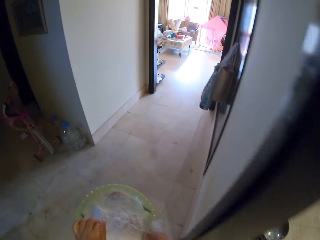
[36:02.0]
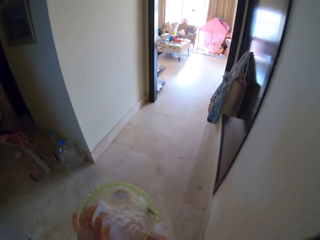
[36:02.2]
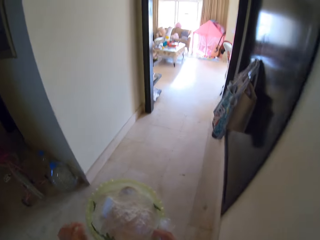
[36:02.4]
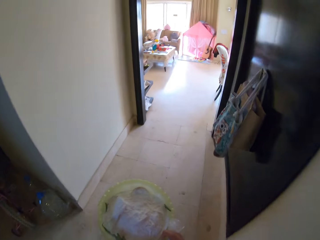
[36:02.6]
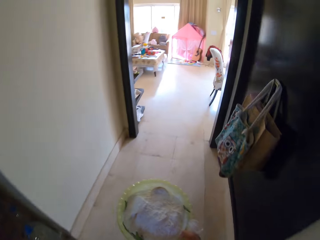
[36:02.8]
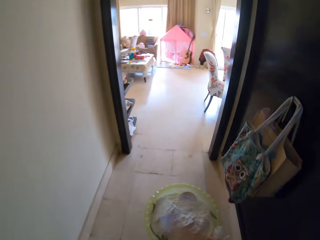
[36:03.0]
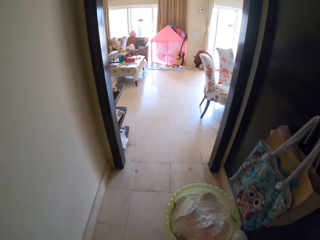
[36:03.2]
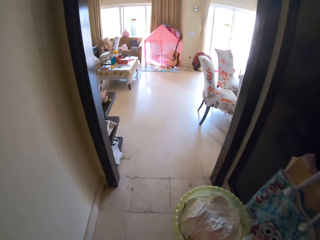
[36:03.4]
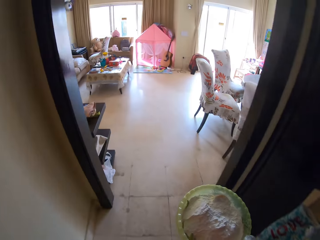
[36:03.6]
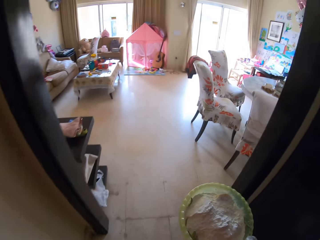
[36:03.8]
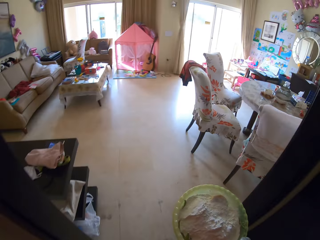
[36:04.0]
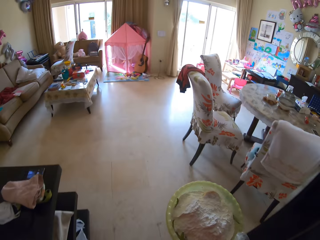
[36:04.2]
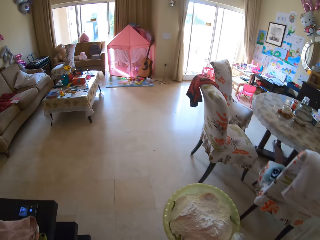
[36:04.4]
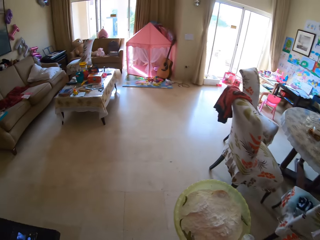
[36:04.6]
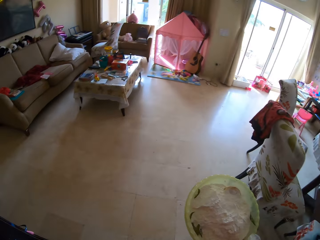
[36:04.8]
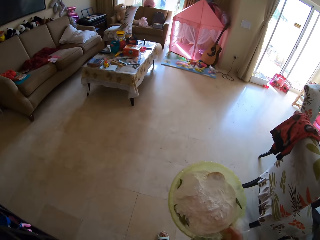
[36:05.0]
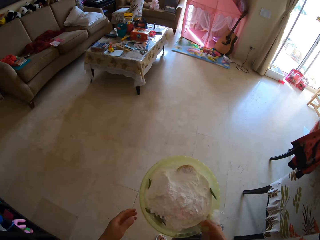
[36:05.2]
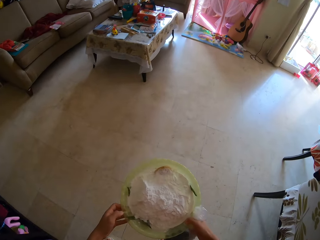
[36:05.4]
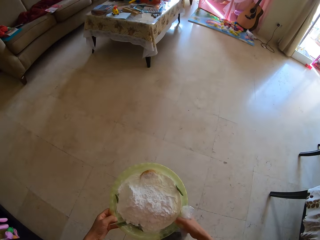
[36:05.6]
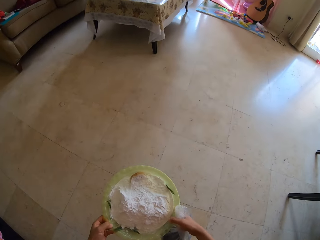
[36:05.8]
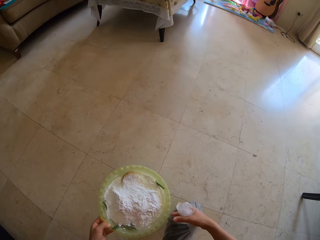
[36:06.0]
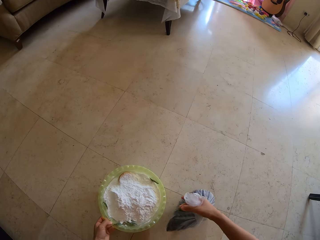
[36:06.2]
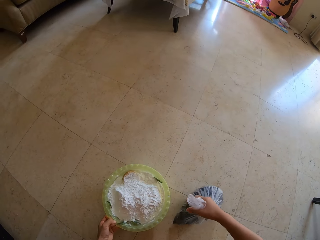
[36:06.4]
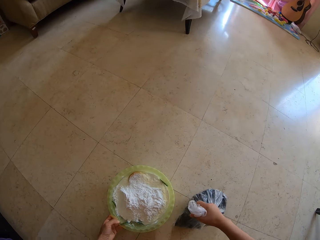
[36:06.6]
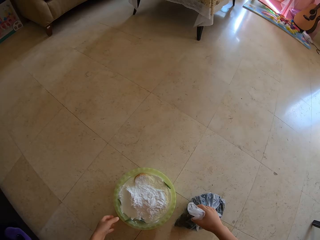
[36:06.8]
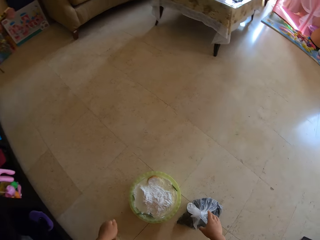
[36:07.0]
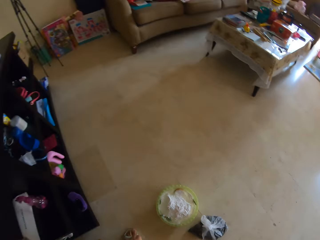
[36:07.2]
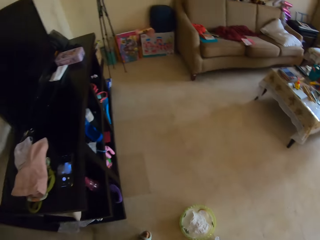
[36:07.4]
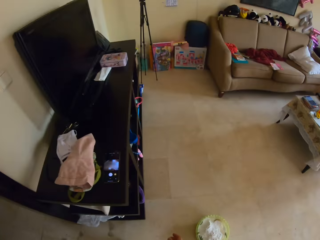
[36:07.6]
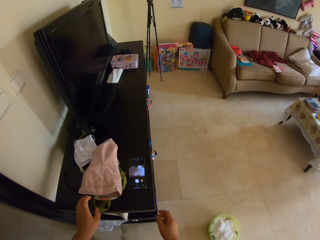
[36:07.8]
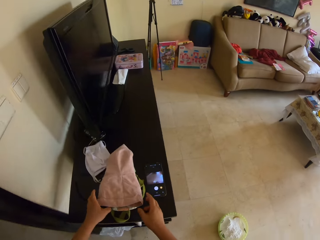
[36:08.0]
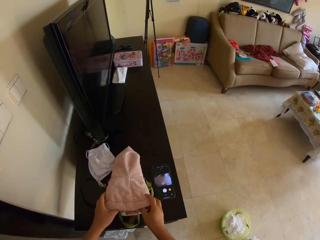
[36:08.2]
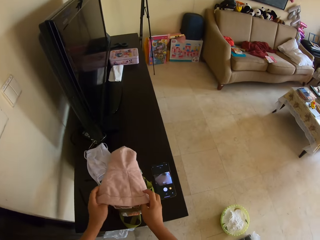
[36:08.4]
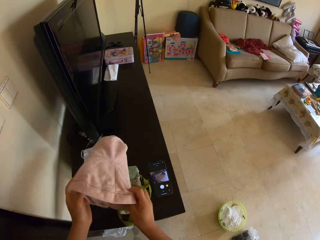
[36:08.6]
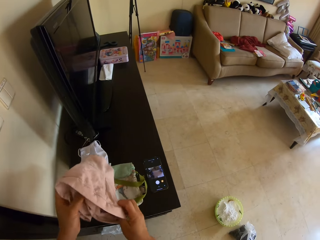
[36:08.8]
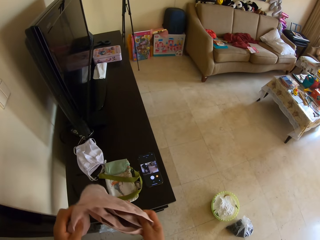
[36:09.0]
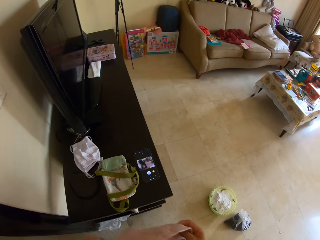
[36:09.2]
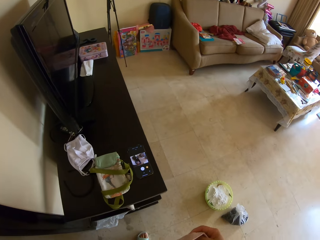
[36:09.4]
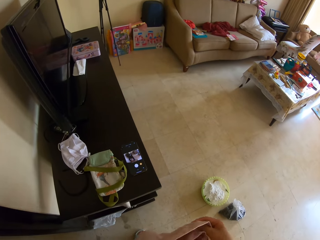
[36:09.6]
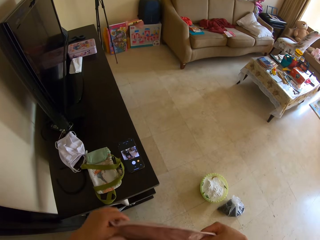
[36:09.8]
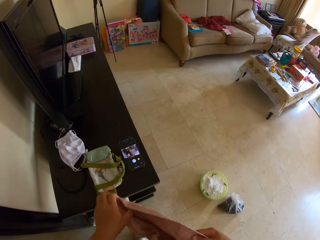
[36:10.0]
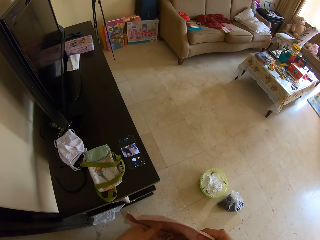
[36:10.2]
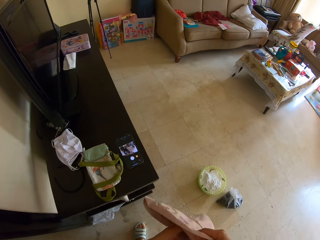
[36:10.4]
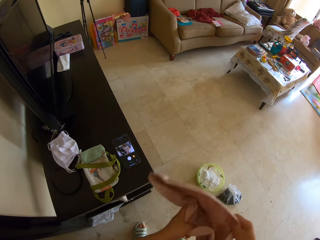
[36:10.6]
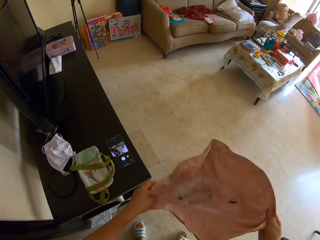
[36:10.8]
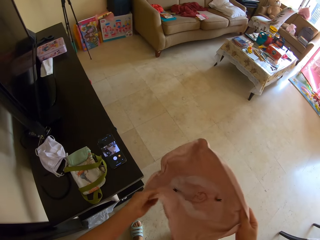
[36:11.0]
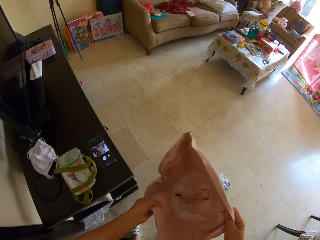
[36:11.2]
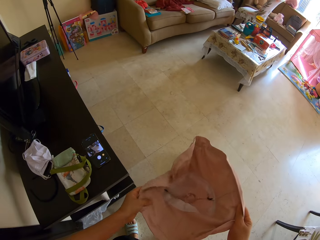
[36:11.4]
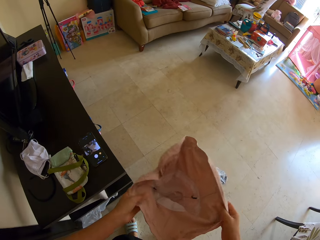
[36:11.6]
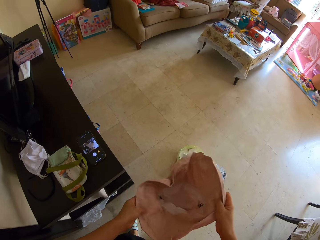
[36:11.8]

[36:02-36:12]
The camera wearer walks around the house. They place a bowl of flour on the floor. They place a paper on the floor. They turn around the room. They pick a round cap from the table.

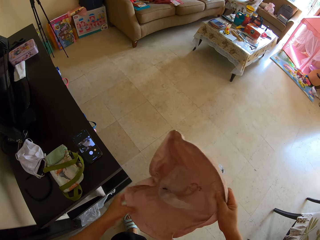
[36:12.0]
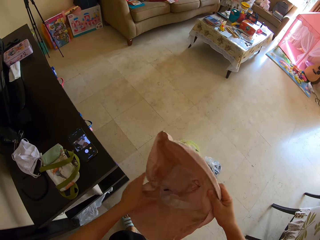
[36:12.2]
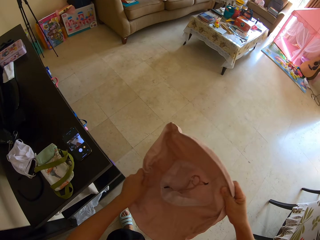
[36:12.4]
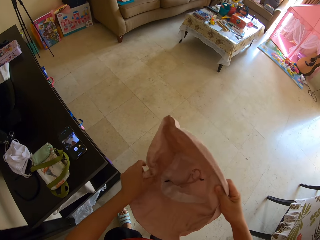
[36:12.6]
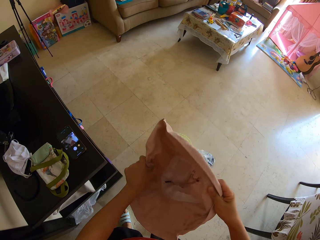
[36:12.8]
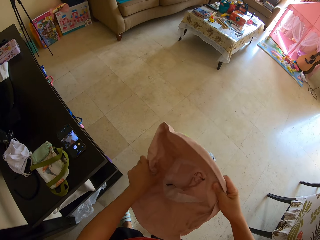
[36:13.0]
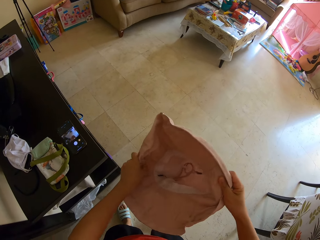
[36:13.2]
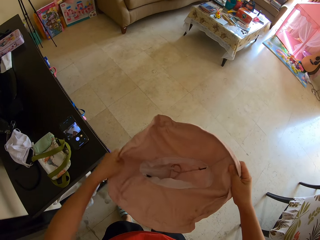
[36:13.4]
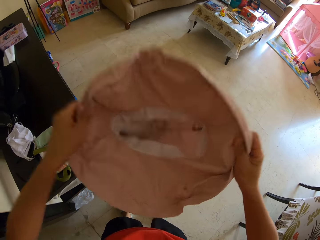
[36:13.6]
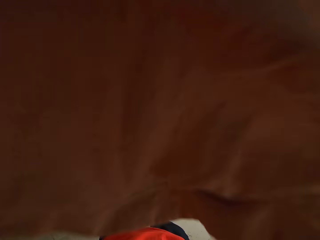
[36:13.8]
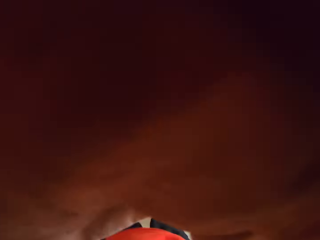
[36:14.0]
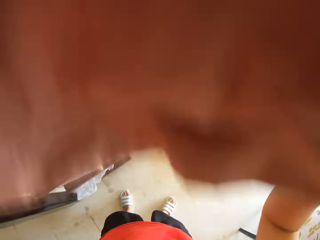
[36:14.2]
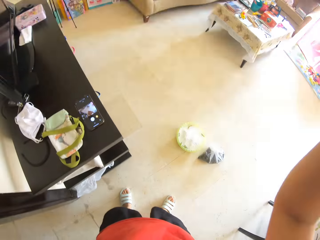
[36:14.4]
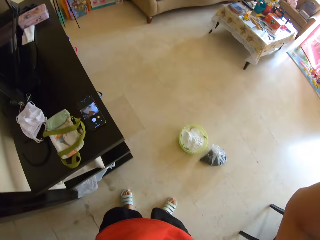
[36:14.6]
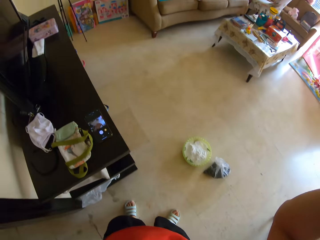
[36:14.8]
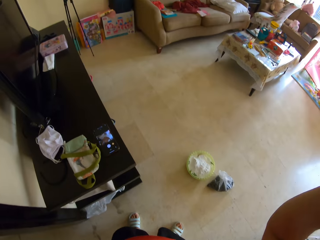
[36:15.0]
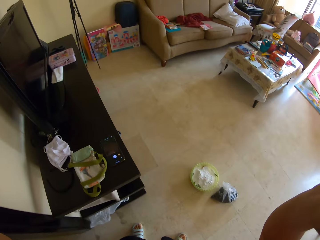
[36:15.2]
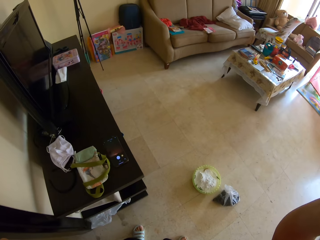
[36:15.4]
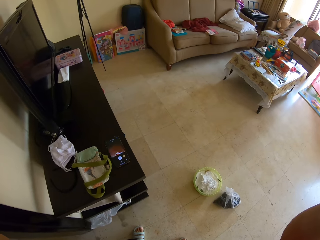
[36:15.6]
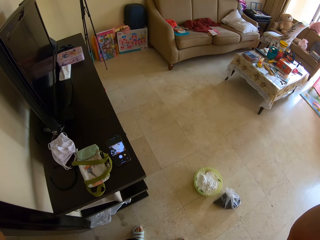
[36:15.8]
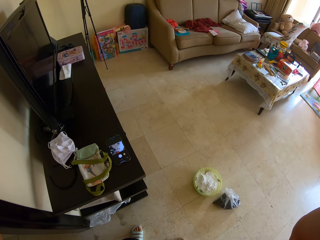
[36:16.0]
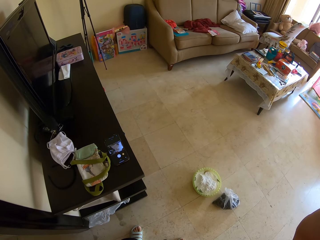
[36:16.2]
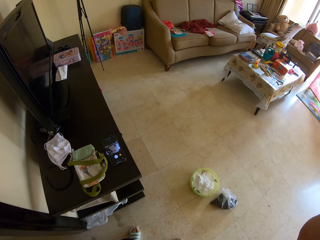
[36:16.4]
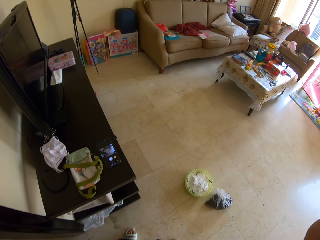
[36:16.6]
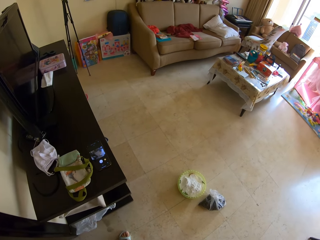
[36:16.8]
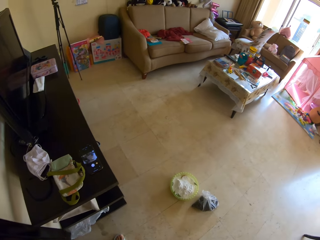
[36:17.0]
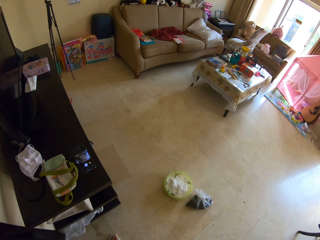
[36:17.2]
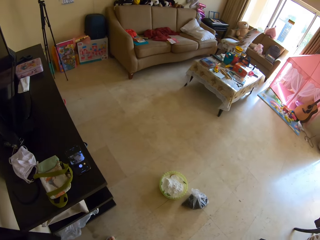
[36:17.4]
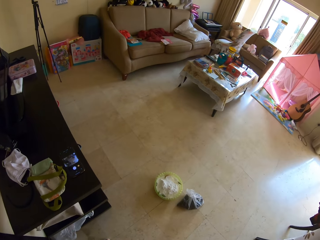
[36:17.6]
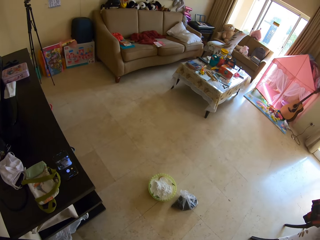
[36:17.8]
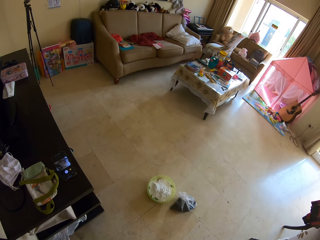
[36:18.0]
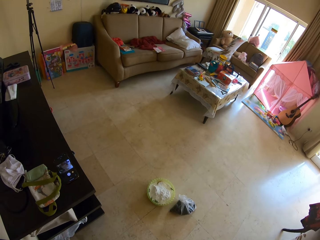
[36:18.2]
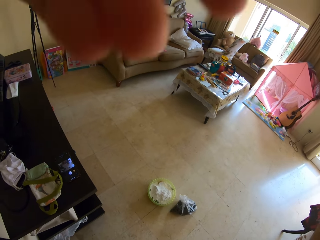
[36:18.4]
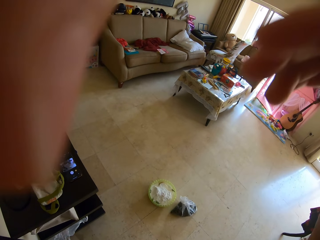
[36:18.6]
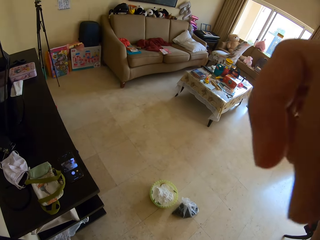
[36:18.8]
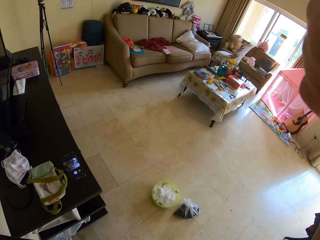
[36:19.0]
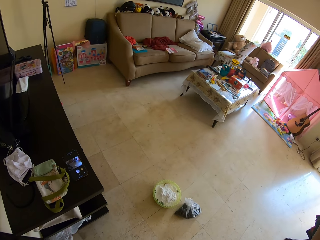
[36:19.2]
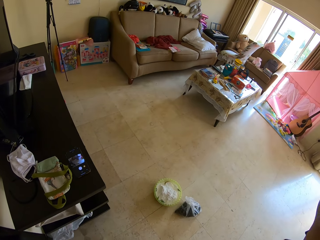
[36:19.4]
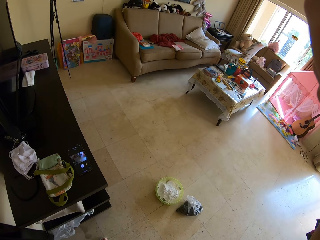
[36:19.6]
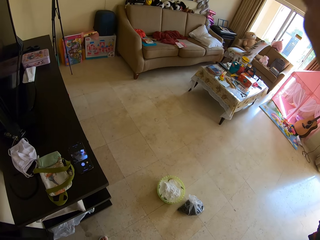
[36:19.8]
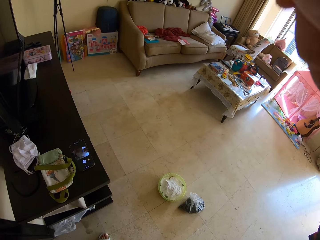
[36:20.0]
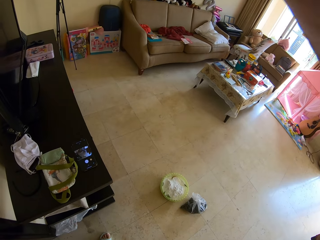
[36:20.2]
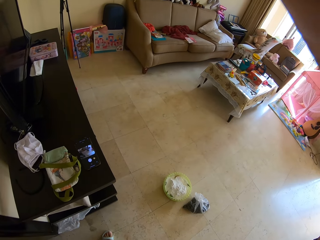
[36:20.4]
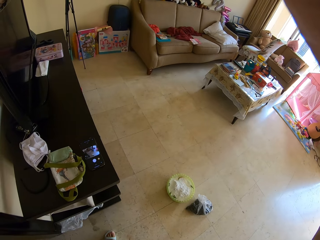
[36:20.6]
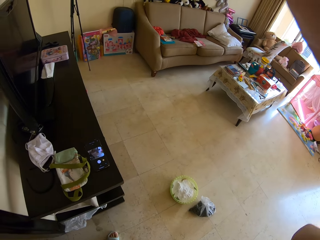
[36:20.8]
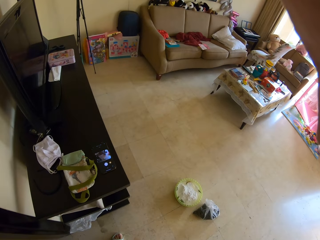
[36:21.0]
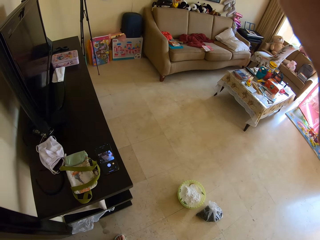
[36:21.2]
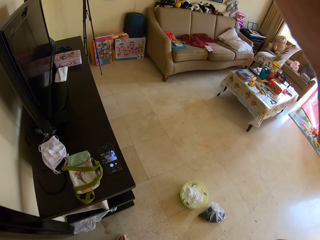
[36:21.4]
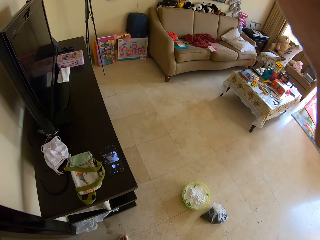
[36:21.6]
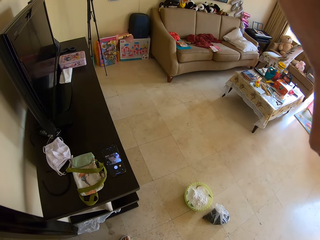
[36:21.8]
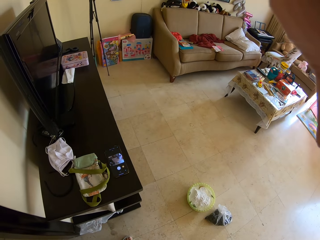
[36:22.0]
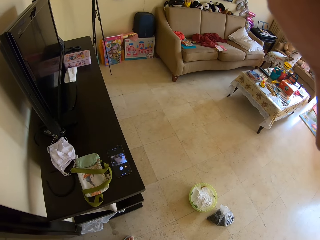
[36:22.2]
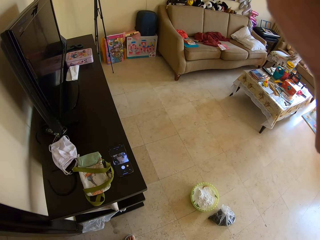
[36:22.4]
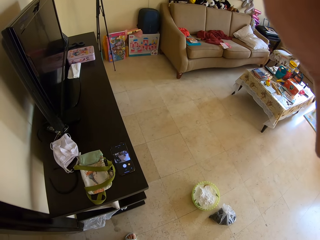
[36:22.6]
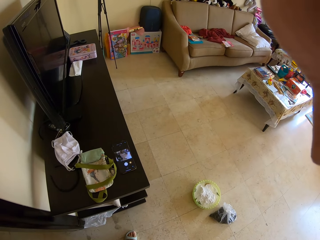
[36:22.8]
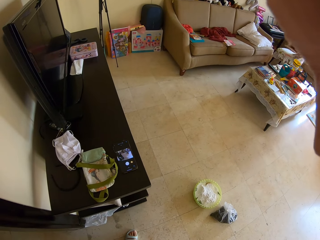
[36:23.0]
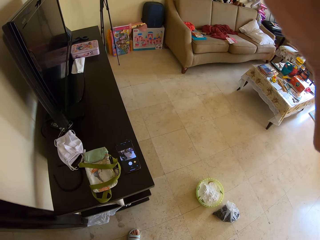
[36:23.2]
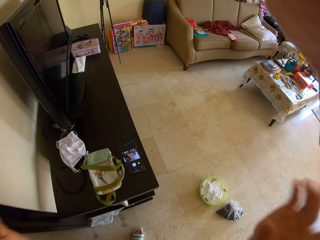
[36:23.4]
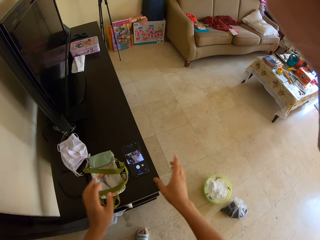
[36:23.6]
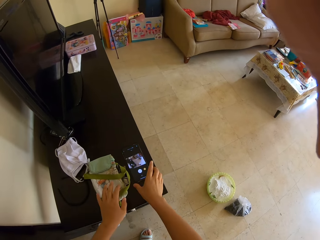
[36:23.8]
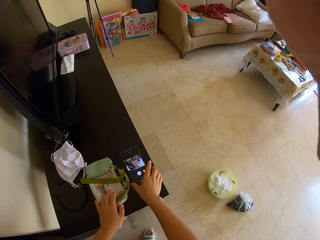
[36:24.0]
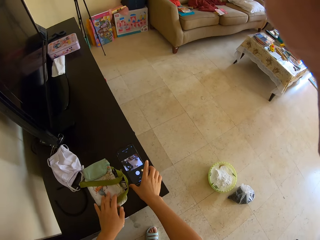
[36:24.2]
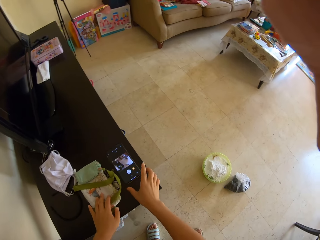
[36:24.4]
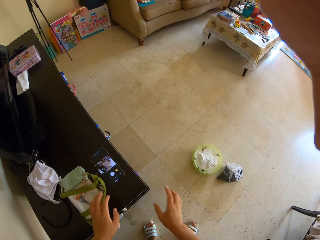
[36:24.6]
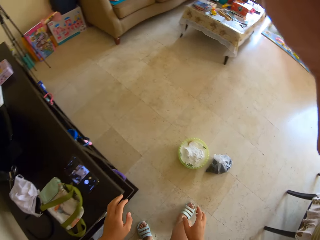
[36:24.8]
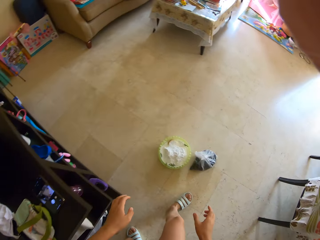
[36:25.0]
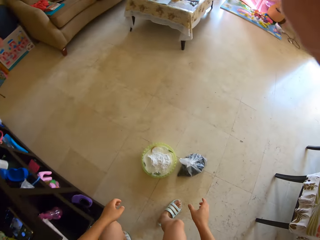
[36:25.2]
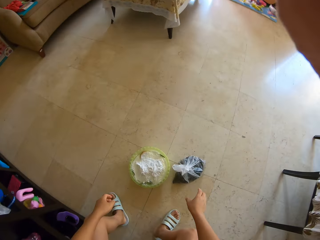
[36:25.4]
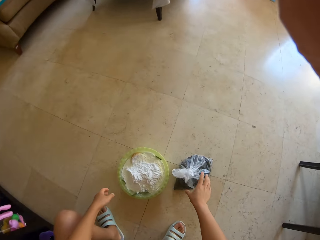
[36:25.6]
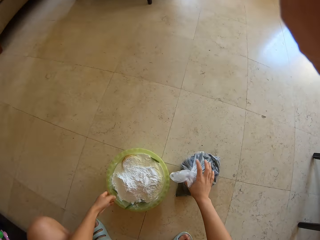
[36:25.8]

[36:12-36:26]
The camera wearer puts on a round cap. They touch a phone on the table.
